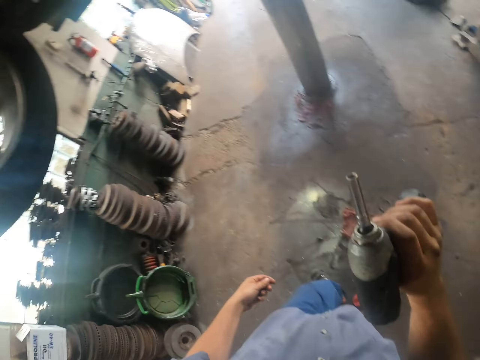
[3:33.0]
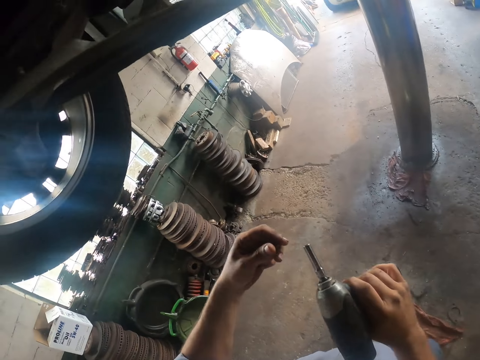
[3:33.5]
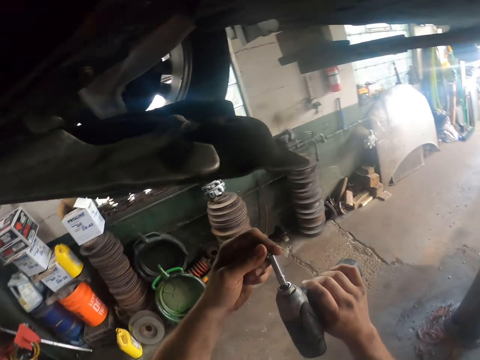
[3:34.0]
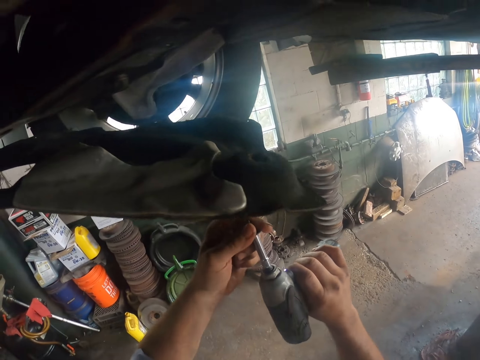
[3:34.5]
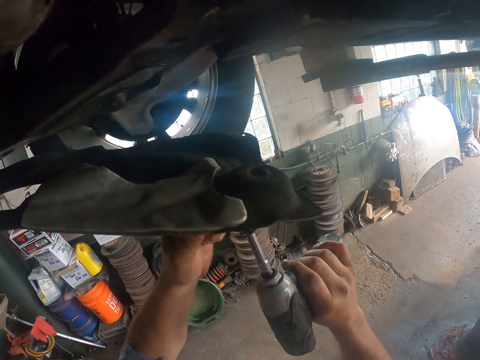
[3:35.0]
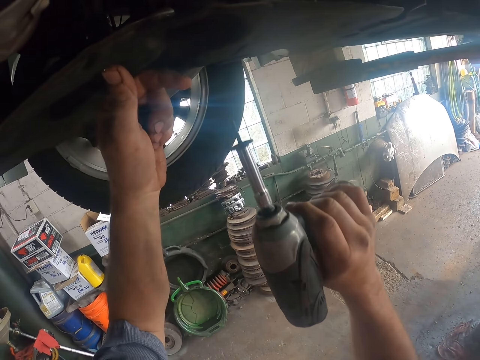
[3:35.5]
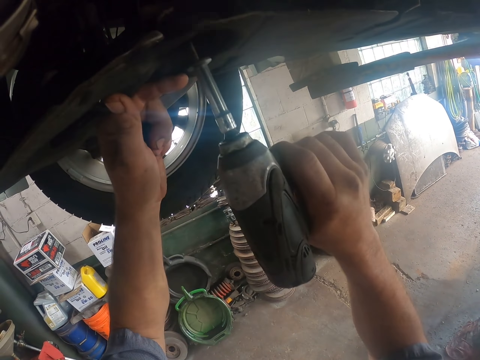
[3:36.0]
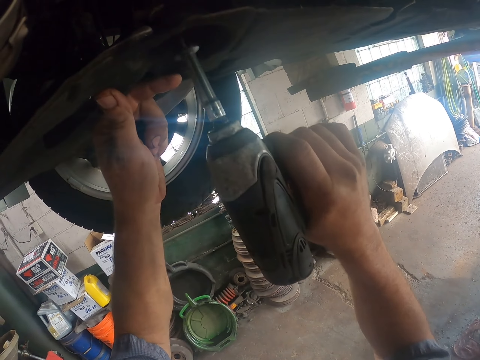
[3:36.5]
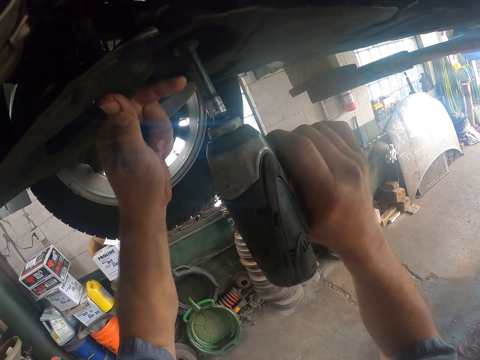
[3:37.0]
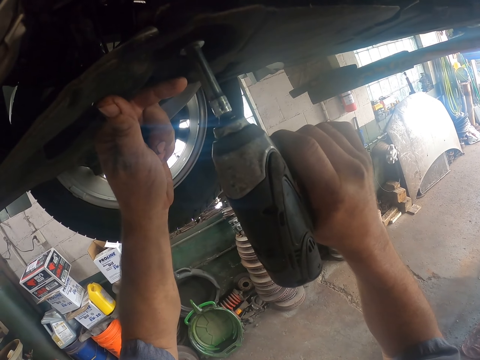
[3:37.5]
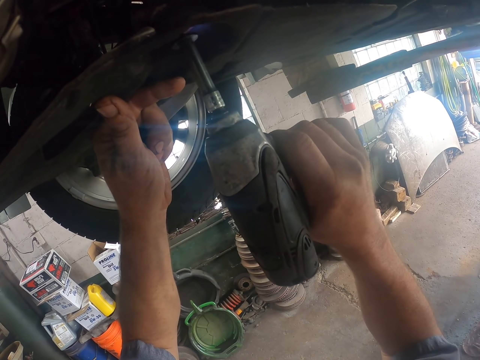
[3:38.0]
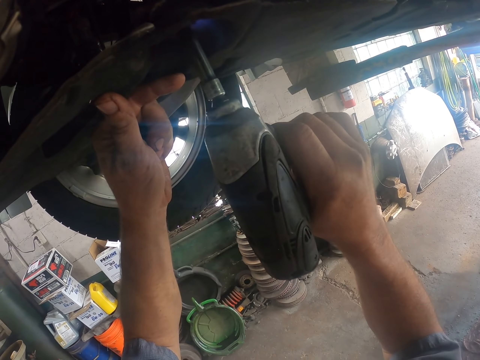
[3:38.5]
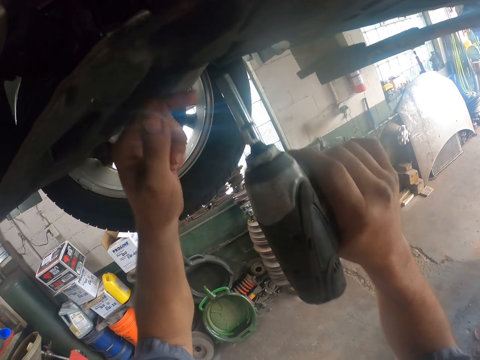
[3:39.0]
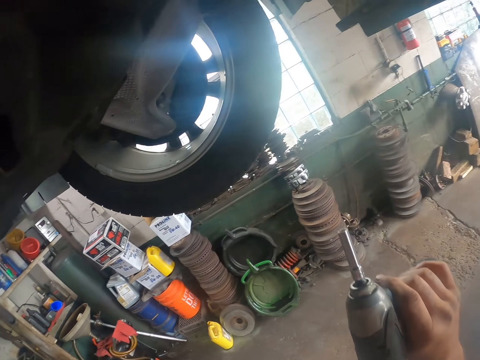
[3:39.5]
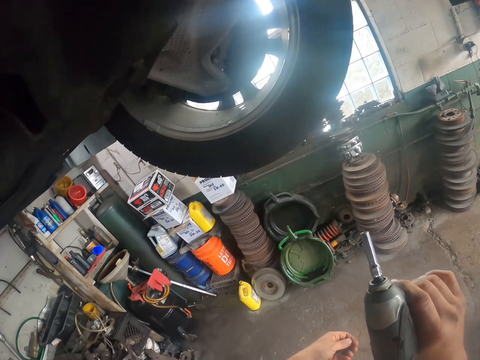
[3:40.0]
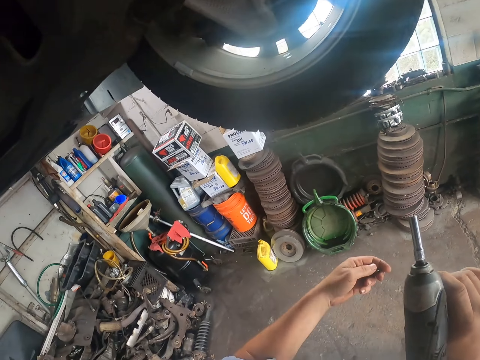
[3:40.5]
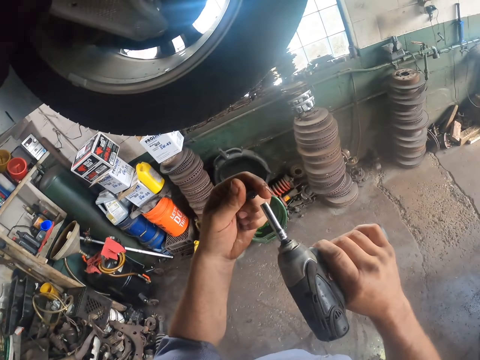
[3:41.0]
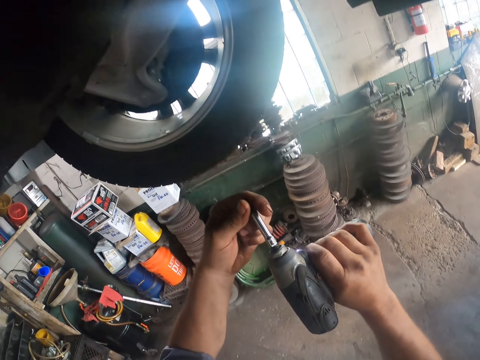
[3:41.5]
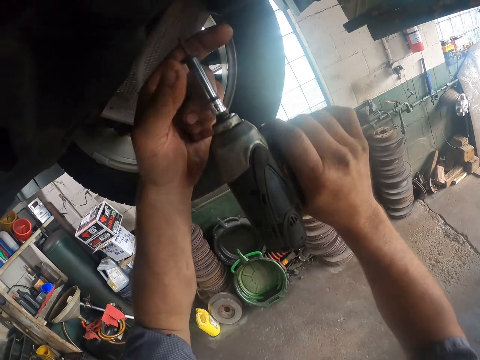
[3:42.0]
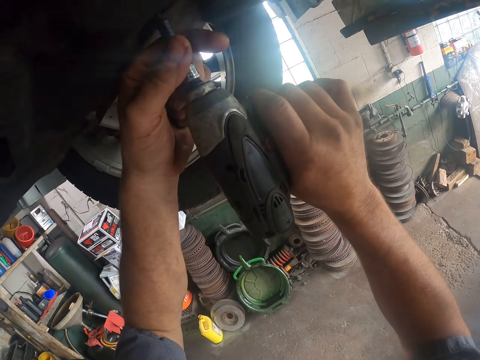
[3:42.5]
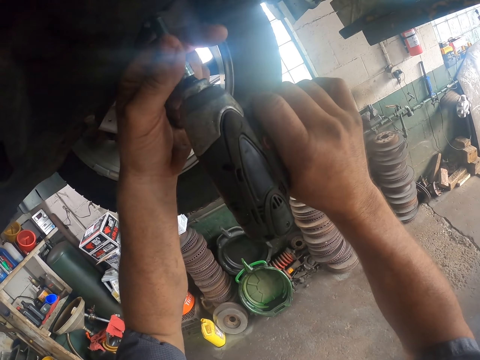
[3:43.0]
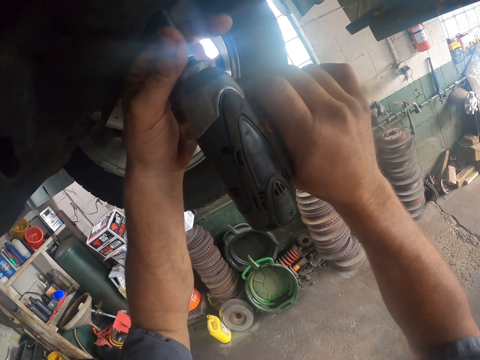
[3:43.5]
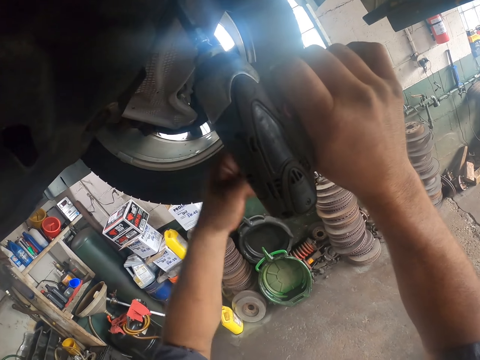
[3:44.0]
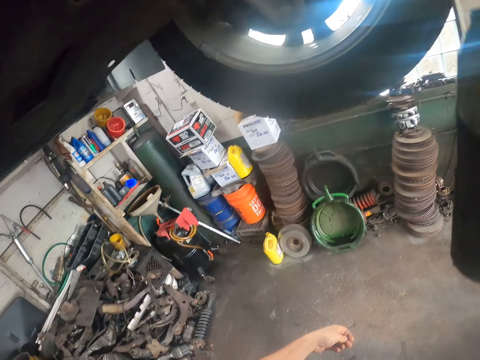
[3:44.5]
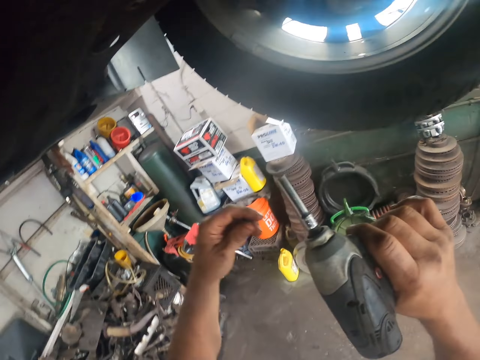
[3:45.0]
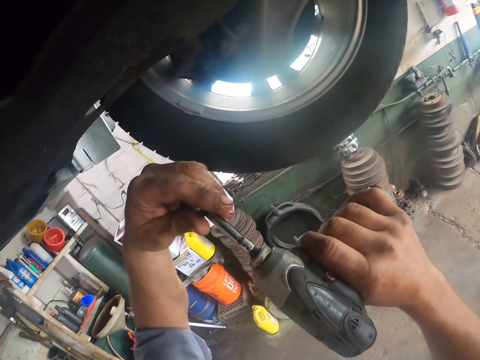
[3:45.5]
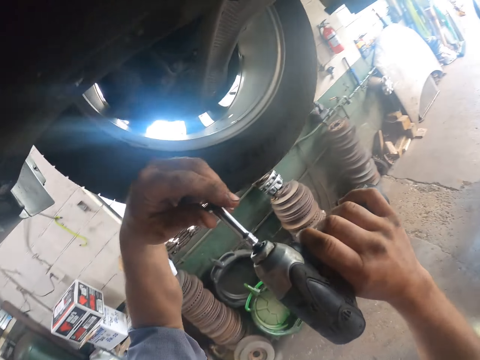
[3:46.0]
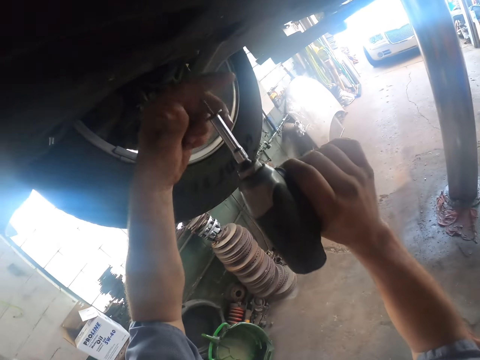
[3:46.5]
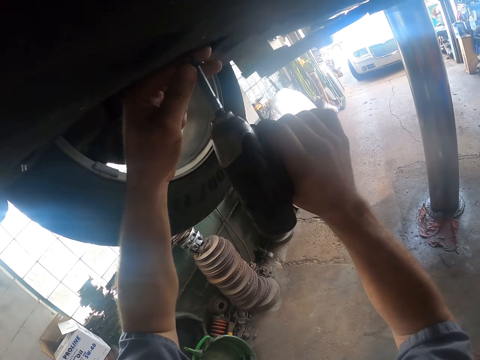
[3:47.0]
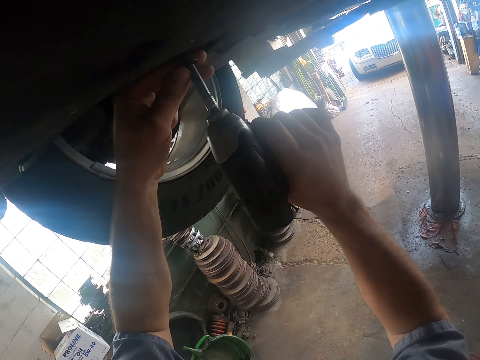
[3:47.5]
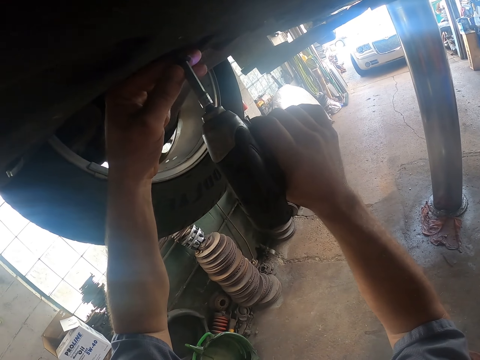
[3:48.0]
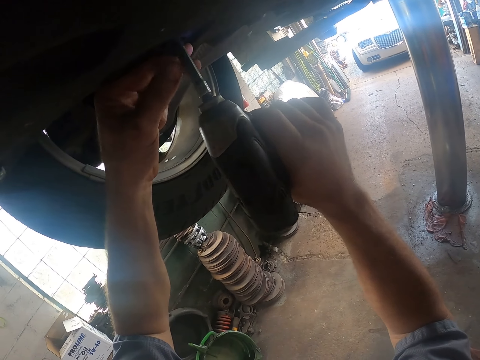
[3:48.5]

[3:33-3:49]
The camera wearer fixes a screw in the driver. They screw with the screwdriver. They fix a screw in the driver. They screw with the screwdriver. They fix a screw in the driver.

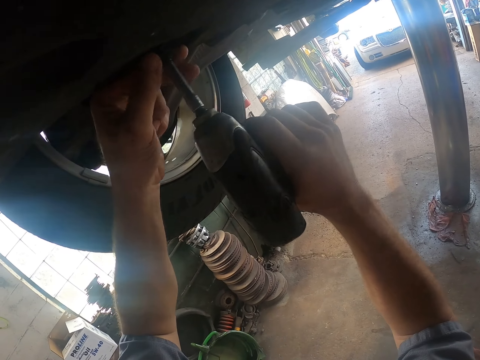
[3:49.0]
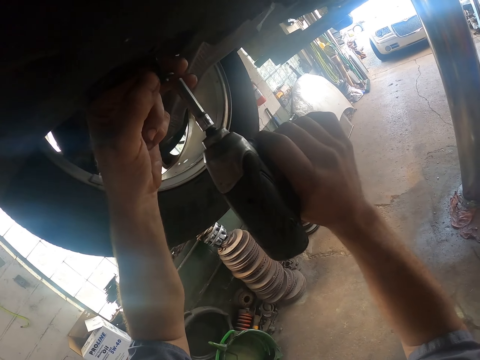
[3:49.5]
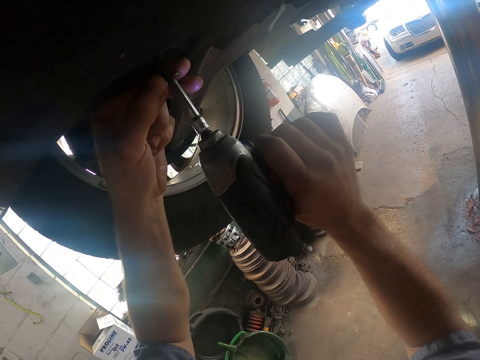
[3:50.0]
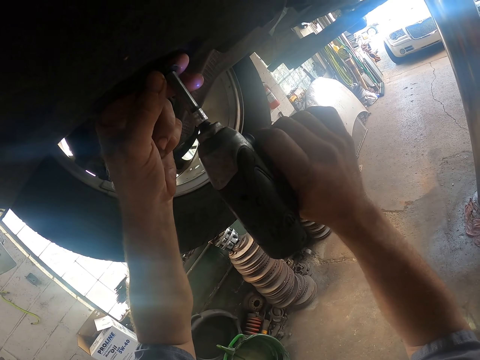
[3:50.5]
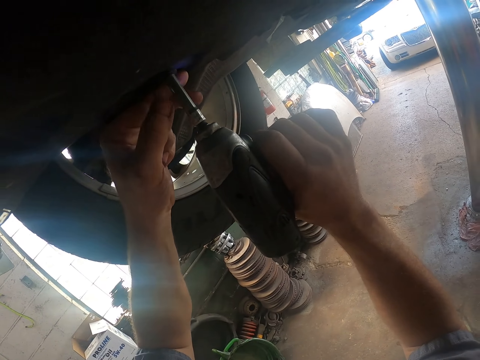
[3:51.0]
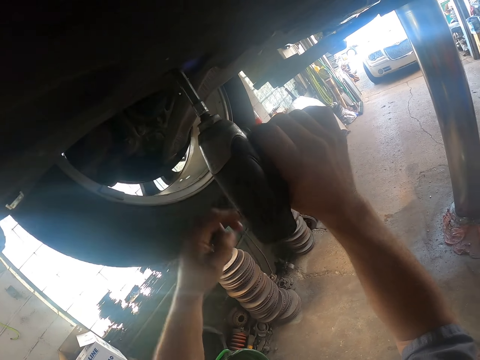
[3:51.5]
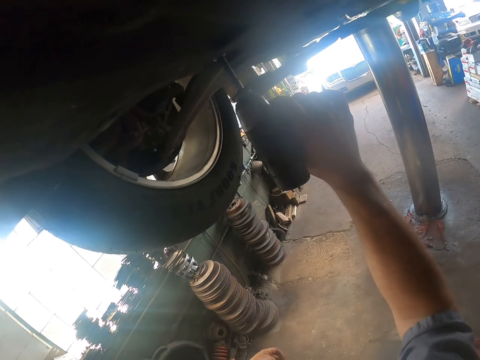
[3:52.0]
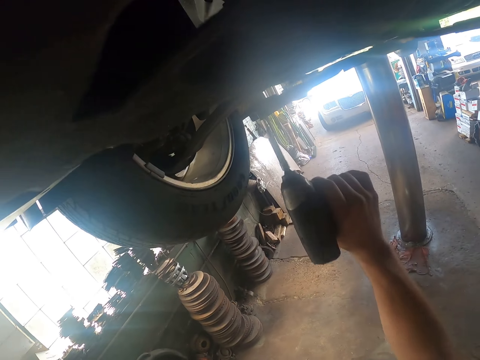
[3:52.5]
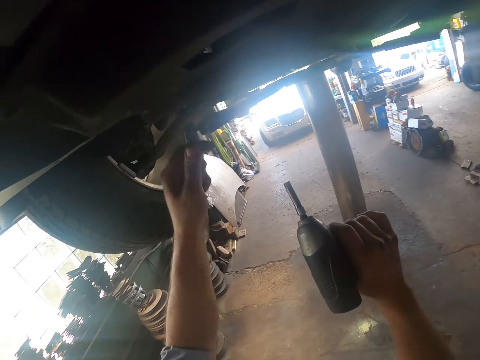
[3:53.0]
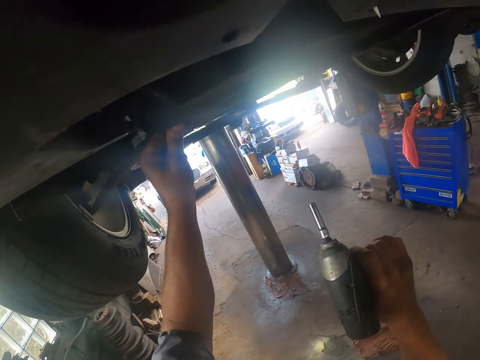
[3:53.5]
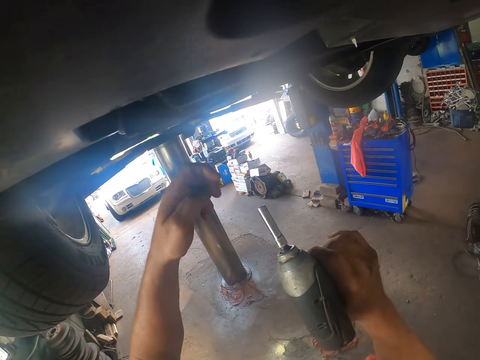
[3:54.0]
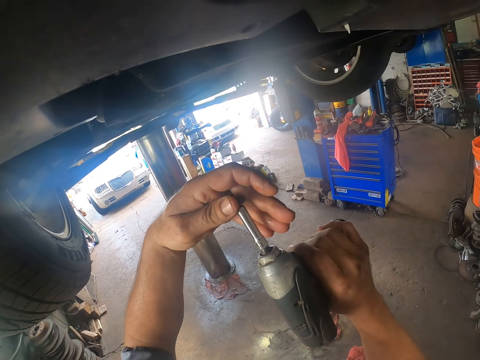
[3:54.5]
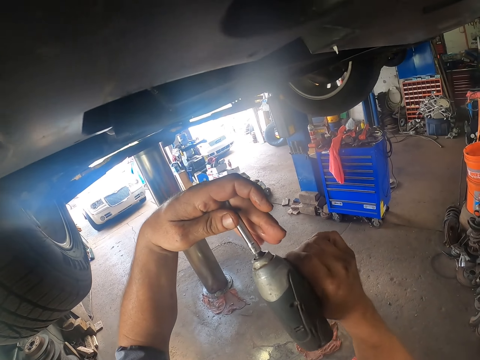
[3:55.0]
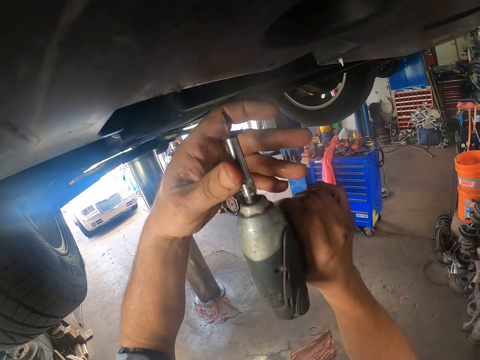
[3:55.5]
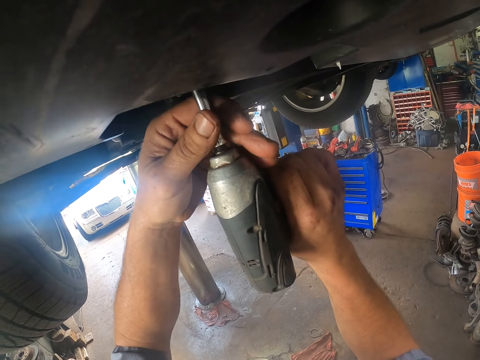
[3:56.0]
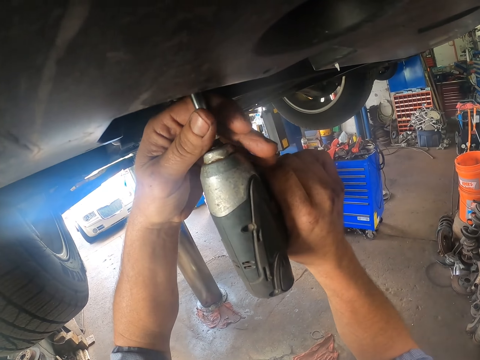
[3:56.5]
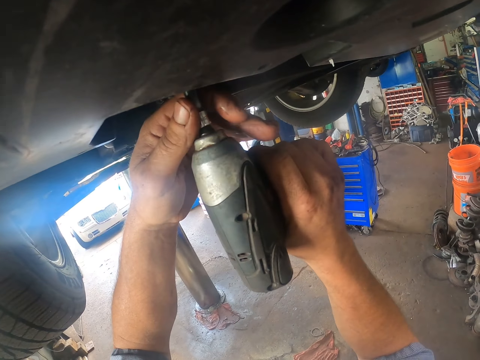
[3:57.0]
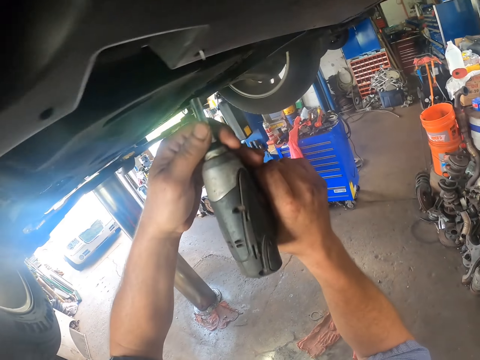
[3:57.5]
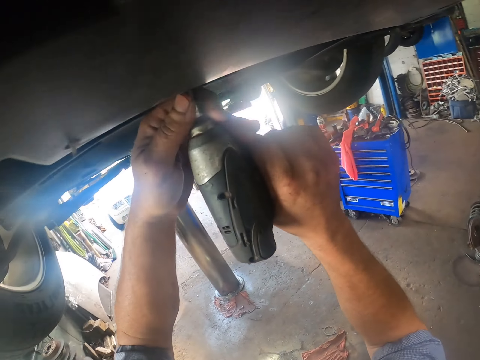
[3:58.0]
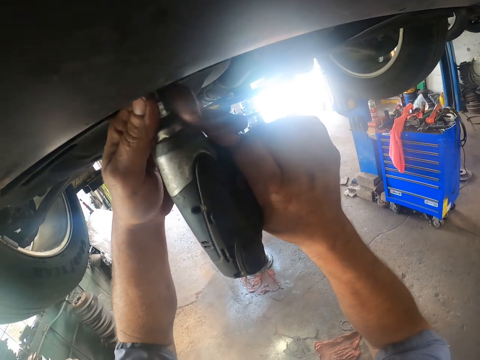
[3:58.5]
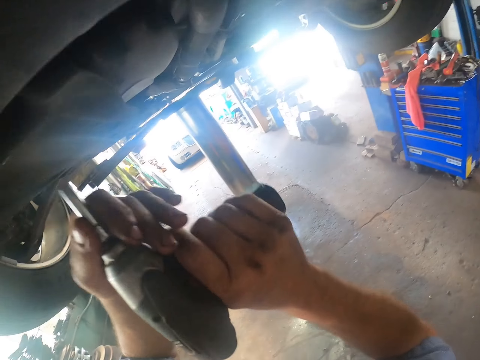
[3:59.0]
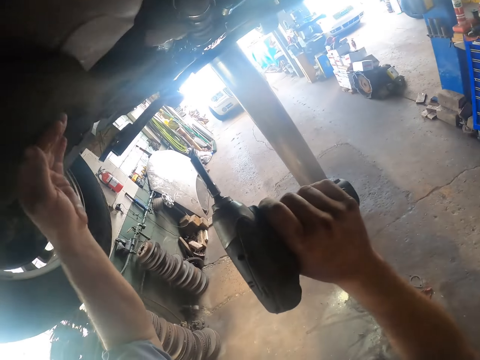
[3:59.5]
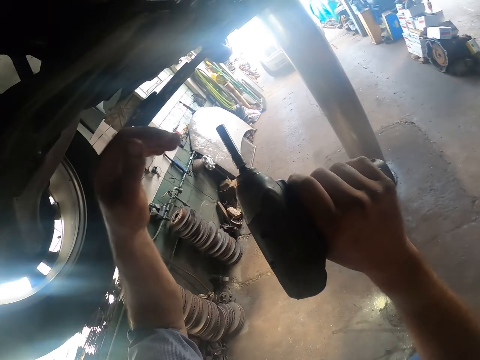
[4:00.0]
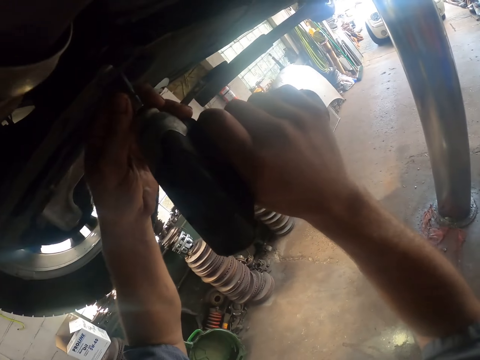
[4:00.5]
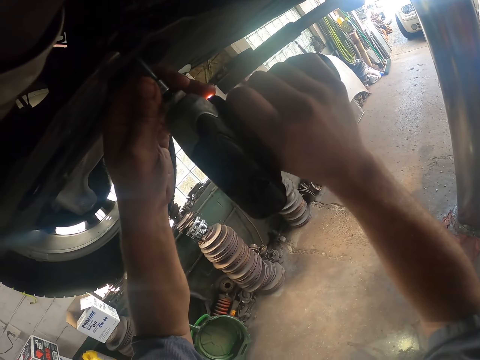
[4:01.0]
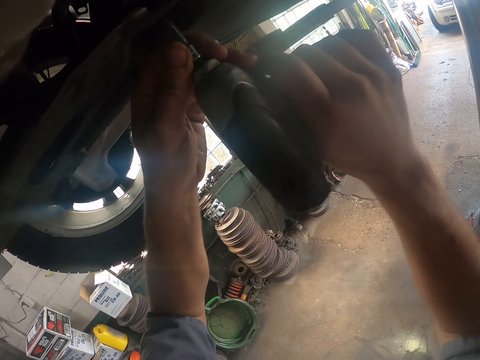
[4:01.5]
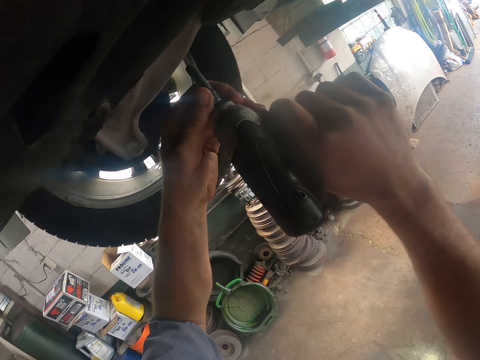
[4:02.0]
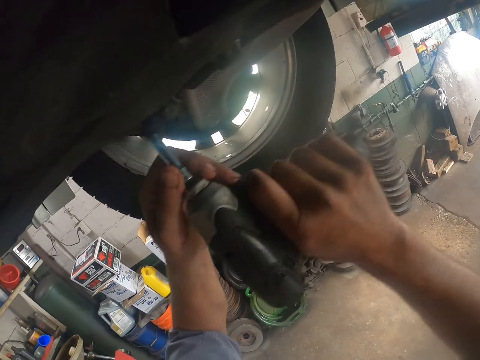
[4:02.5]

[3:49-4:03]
The camera wearer screws with the screwdriver. They fix a screw in the driver. They screw with the screwdriver repeatedly.
